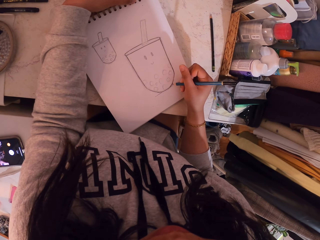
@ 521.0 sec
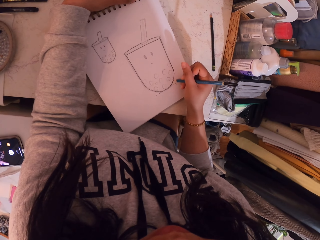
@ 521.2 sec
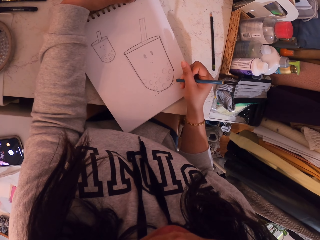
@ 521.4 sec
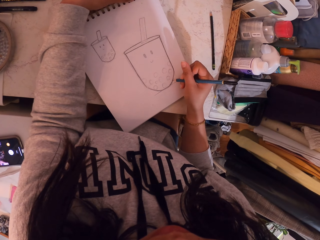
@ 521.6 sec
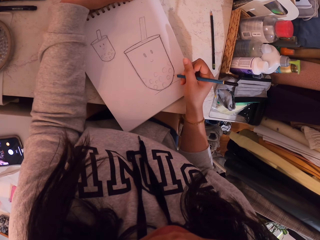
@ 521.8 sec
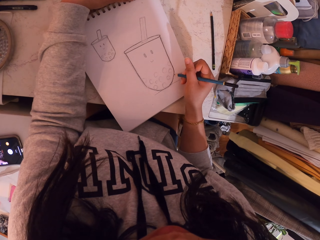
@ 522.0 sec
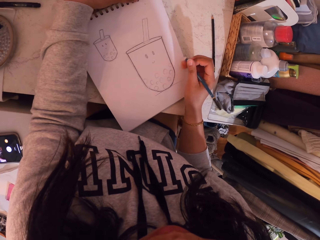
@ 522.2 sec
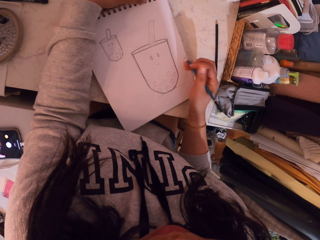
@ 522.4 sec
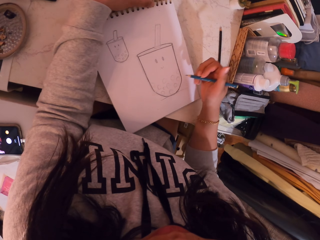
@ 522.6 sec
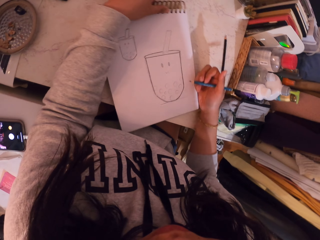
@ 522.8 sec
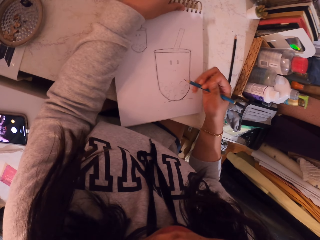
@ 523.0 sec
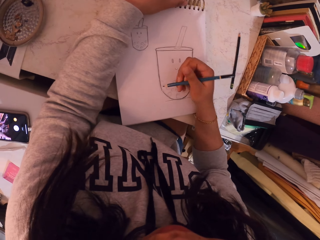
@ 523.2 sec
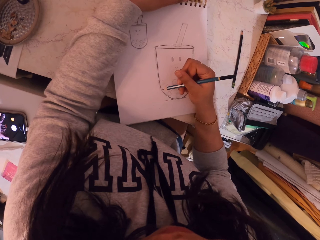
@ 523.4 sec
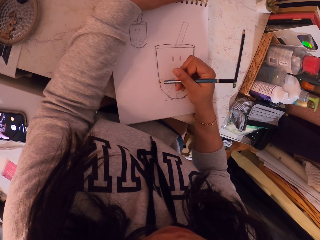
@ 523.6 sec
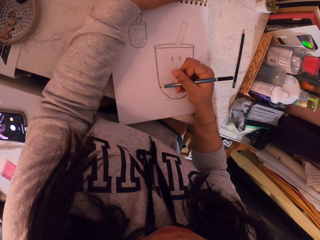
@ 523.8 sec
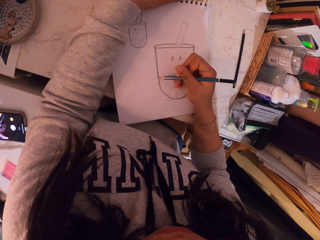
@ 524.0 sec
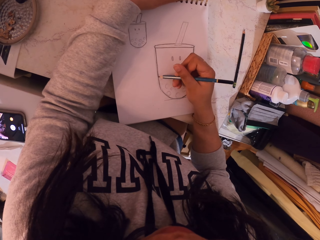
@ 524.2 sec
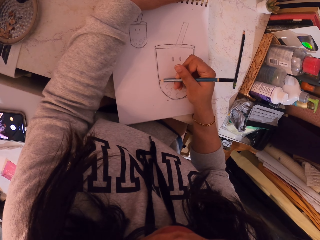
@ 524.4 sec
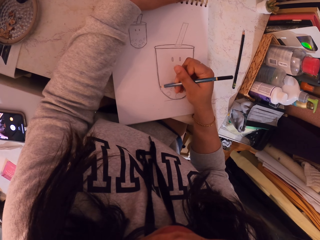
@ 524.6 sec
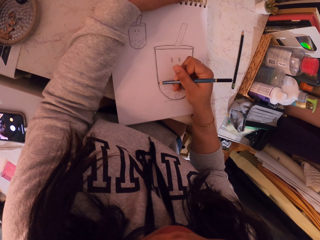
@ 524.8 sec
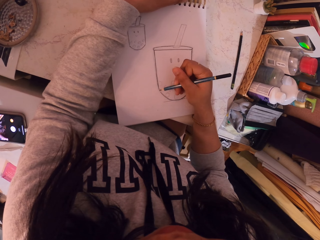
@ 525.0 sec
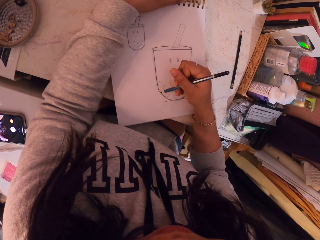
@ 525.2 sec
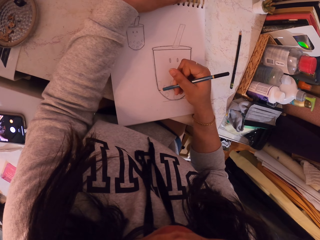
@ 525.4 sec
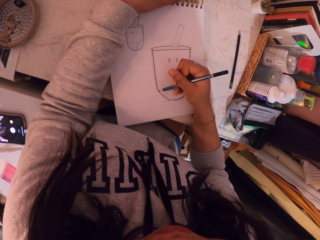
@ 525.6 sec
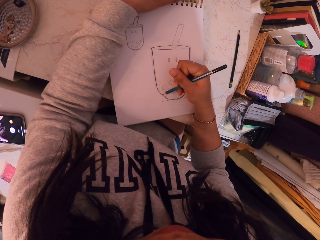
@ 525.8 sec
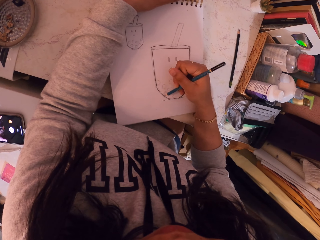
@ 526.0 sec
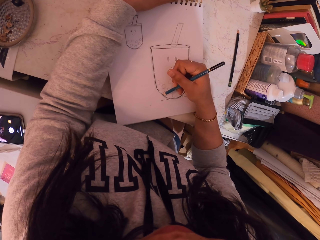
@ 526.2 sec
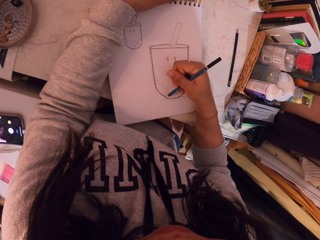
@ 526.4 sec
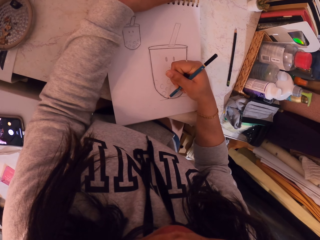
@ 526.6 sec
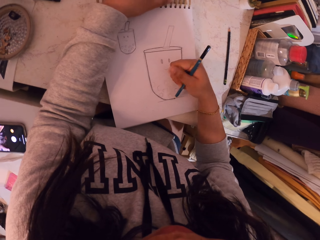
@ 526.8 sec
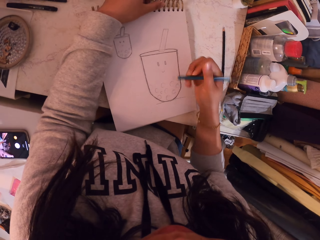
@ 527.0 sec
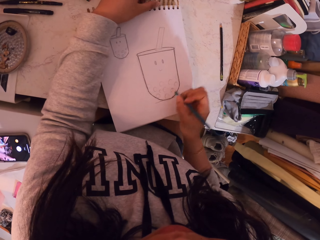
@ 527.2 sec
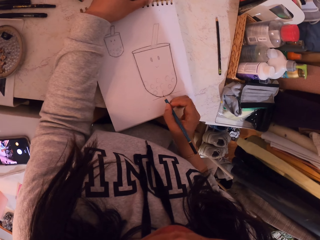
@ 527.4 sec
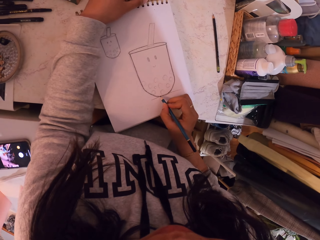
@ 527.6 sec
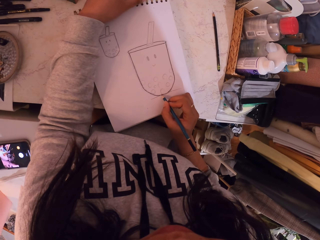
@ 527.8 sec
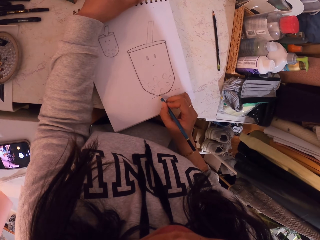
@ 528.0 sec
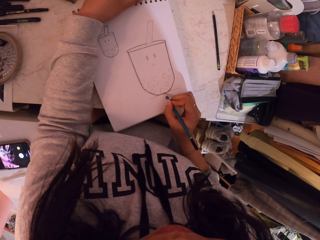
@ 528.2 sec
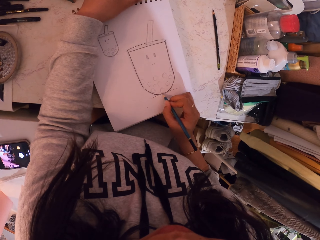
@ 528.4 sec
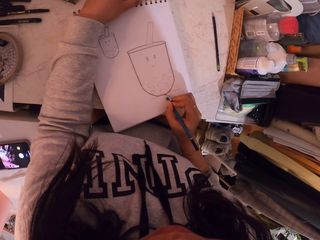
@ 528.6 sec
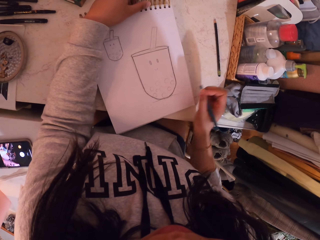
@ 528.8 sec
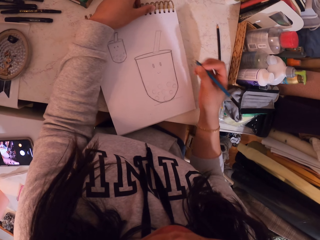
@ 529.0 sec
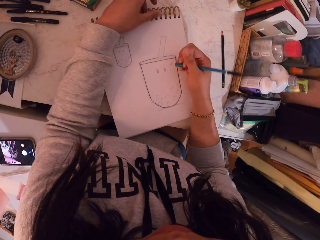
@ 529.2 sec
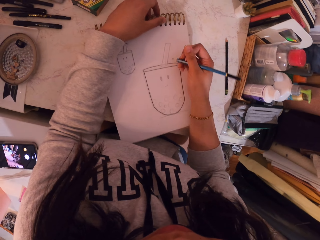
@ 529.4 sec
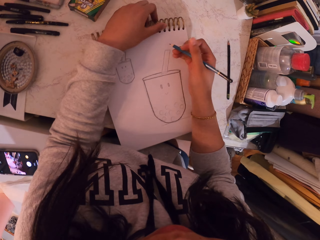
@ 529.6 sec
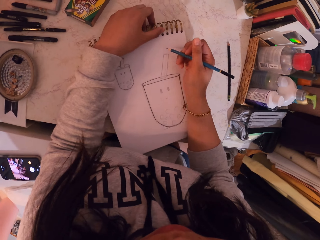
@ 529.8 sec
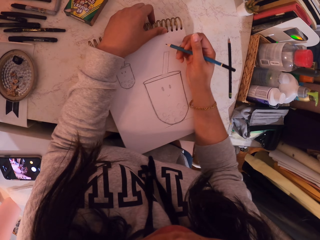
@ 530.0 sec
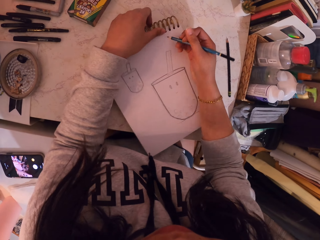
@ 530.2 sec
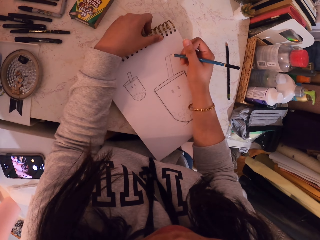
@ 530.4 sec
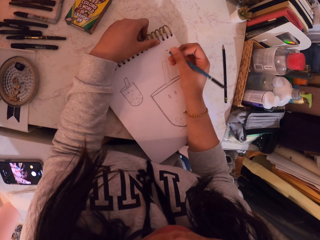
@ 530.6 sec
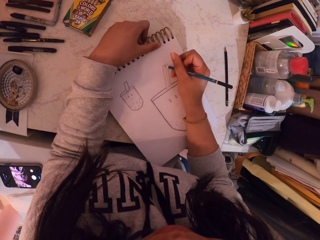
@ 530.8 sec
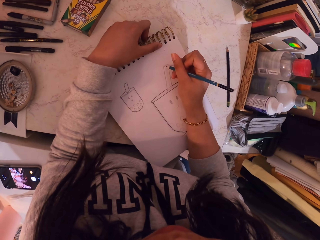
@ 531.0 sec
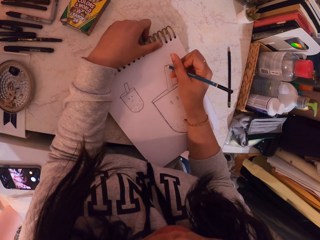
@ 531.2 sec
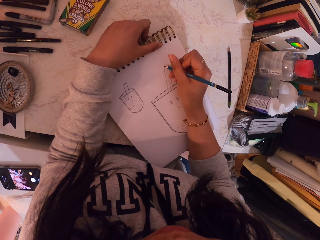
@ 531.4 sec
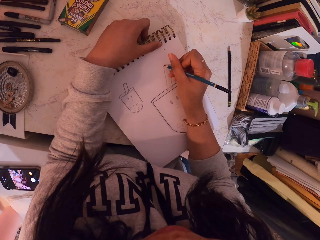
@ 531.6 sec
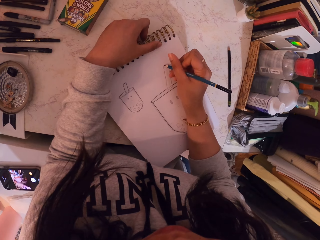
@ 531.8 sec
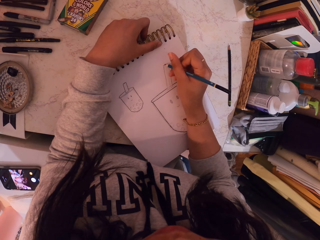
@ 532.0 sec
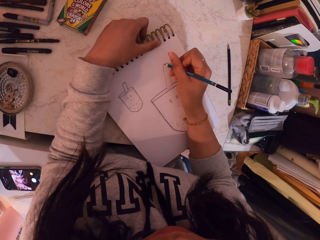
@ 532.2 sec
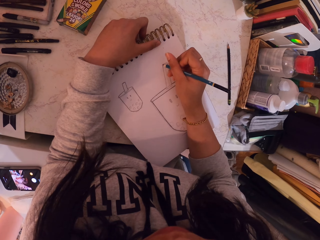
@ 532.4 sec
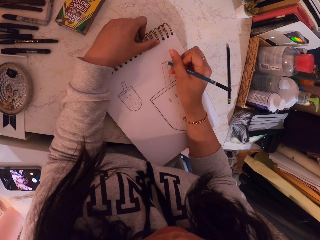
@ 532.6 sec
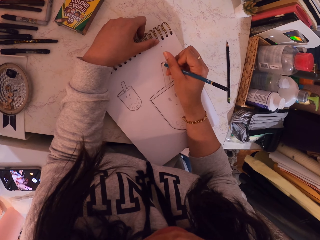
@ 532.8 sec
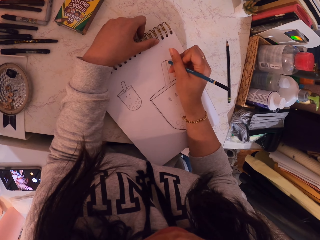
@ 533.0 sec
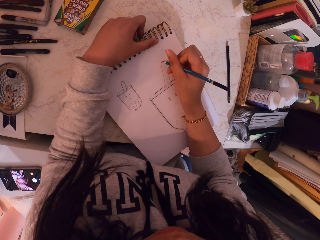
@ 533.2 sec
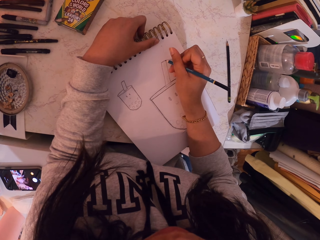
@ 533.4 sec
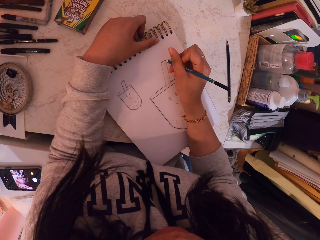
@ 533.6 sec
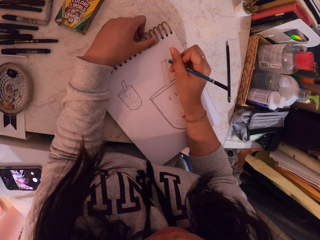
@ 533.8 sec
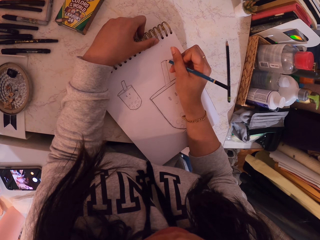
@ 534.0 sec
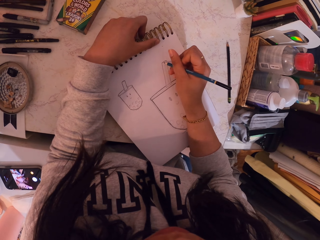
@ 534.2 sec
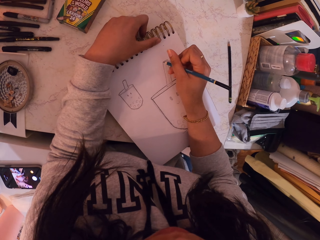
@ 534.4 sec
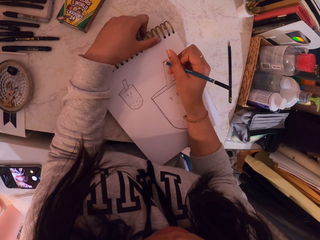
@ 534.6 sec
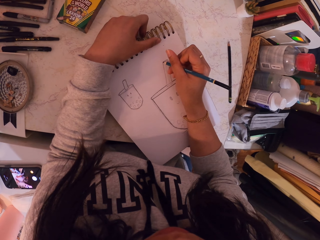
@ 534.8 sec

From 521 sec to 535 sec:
The camera wearer moves the book on the table. They draw on the book. They move the book on the table. They draw on the book.

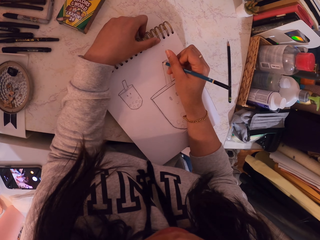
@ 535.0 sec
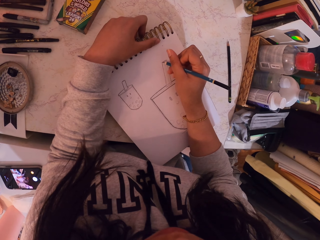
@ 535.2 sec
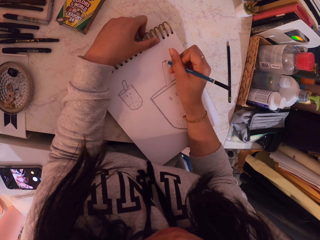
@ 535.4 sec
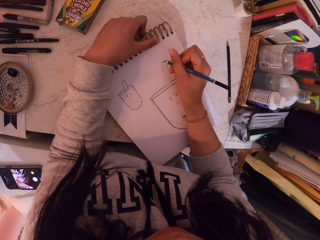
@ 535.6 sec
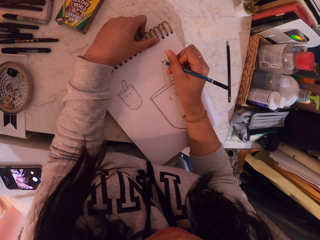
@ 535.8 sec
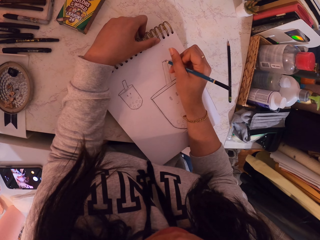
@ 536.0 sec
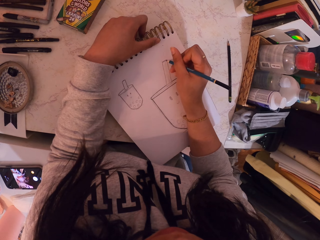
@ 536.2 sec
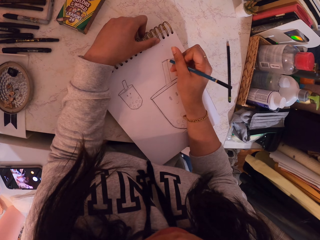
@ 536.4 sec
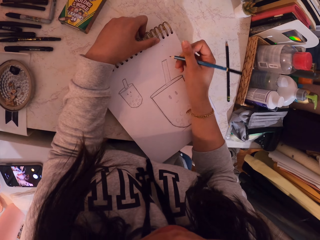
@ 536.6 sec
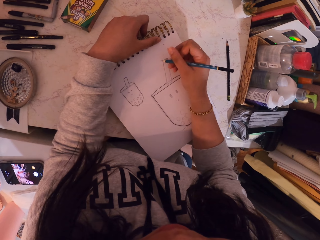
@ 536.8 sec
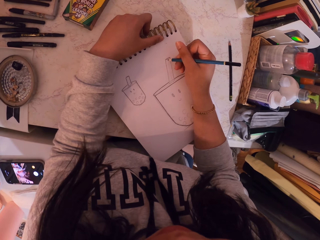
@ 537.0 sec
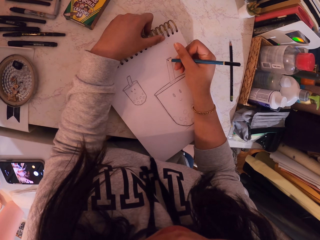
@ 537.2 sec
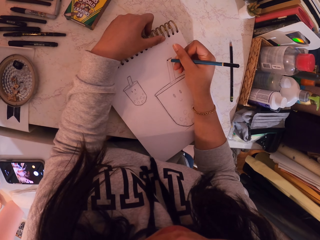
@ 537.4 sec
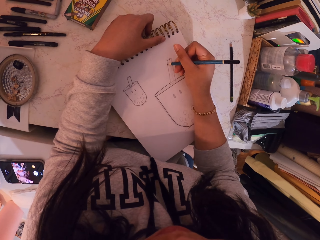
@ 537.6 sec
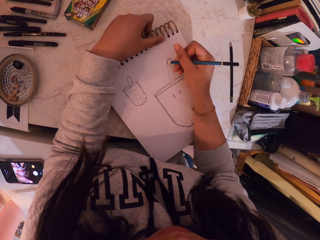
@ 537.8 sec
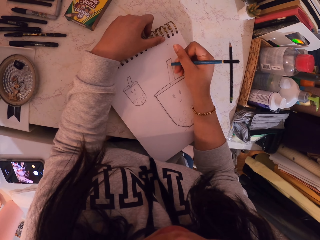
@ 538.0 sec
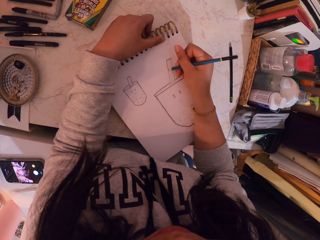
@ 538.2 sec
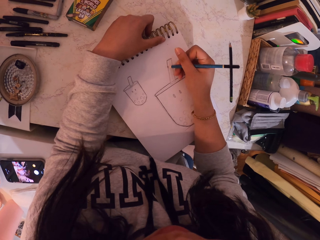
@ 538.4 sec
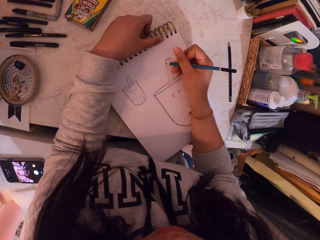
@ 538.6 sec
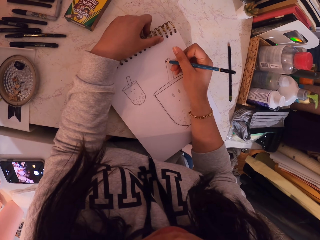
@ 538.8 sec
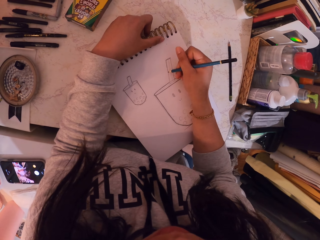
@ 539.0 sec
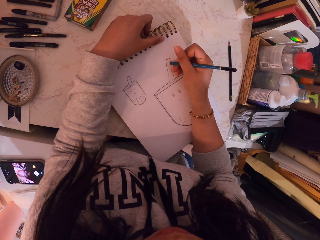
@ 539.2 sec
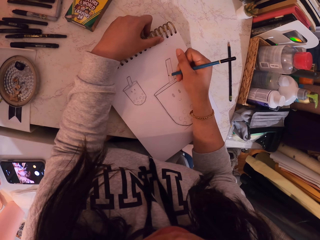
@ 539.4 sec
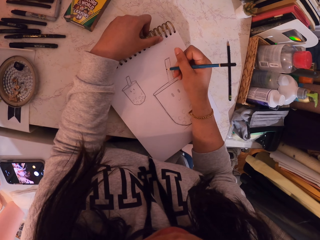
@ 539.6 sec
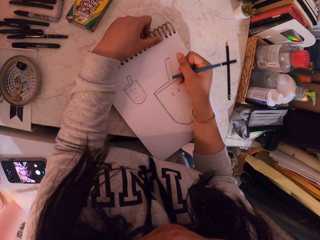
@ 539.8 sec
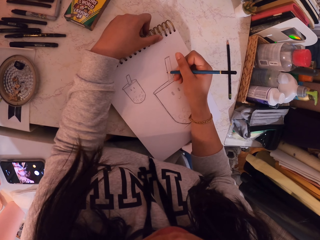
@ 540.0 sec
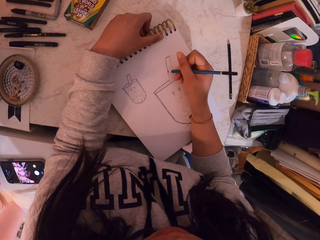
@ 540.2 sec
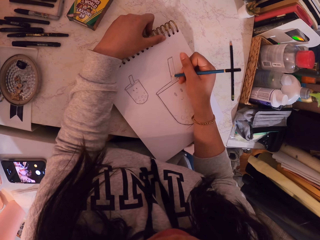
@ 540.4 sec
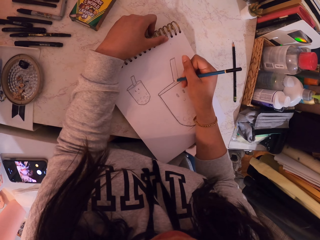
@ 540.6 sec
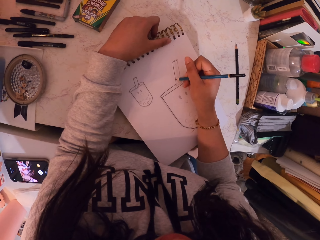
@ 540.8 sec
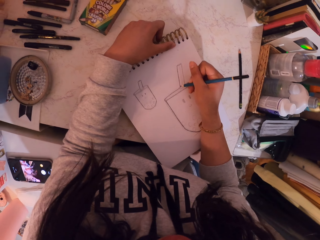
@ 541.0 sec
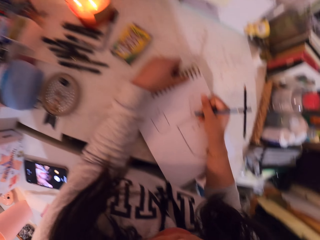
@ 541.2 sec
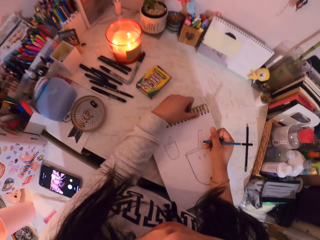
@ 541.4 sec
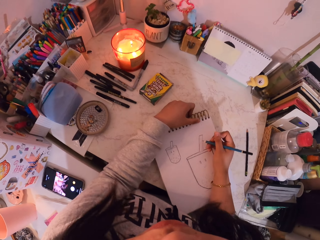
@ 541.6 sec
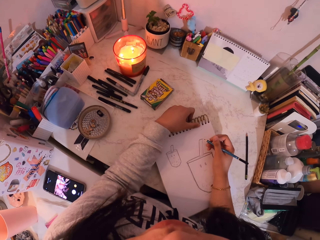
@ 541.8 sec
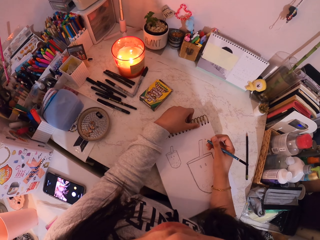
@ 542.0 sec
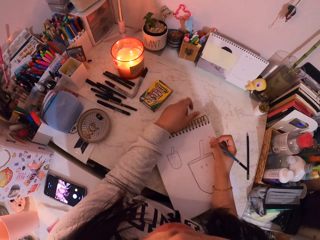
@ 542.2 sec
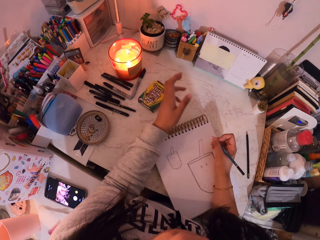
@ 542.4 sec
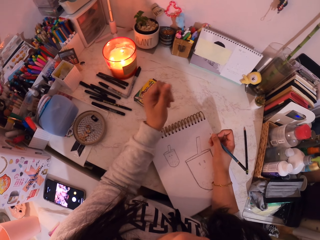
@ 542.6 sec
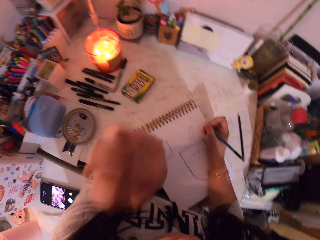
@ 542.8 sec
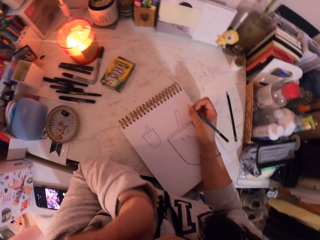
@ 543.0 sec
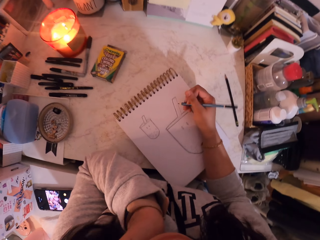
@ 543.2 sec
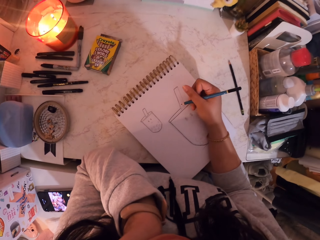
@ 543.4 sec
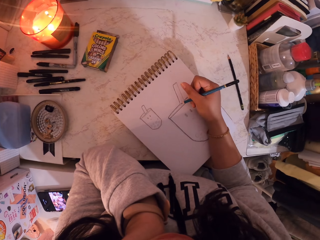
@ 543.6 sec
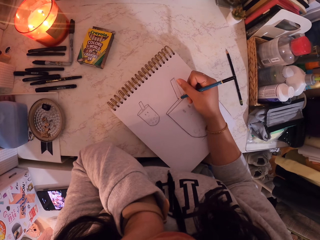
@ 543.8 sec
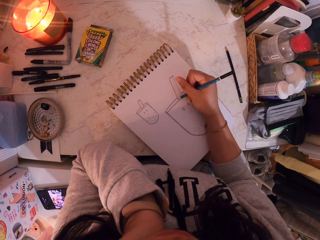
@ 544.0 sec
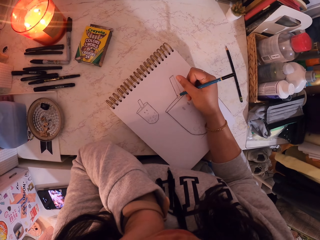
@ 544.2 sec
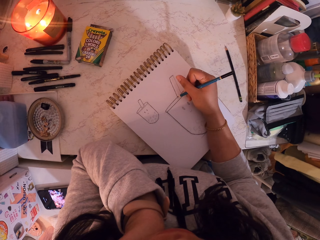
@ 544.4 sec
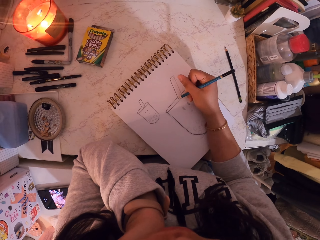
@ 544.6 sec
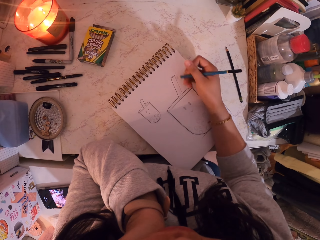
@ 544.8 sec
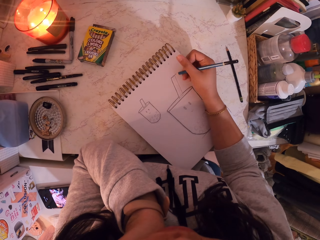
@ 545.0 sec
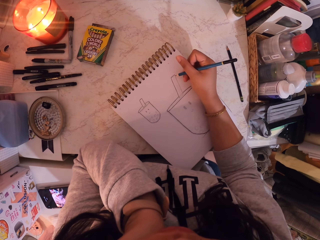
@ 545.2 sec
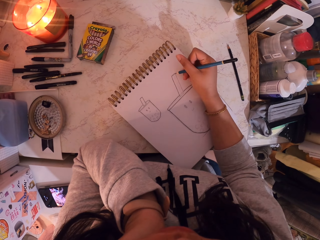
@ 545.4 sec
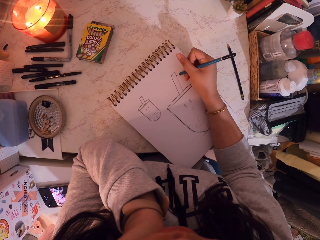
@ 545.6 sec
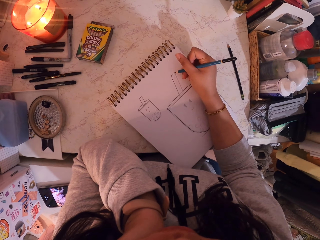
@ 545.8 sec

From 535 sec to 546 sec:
The camera wearer raises the left hand. She places a hand on her face. She holds her face with the left hand. She draws on the book with a pencil.
